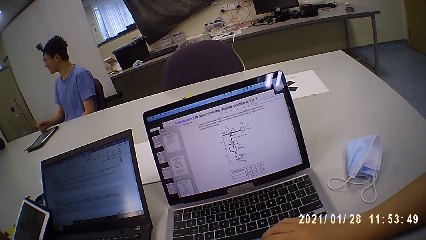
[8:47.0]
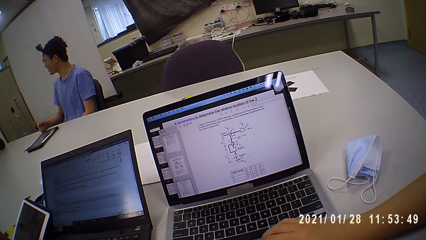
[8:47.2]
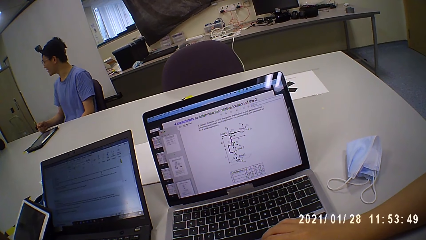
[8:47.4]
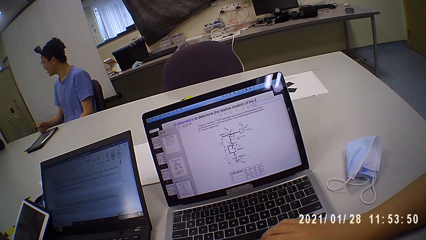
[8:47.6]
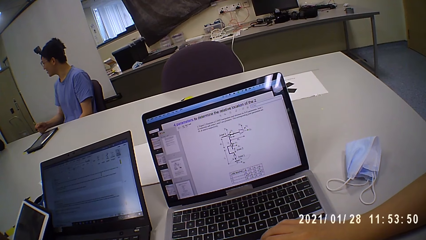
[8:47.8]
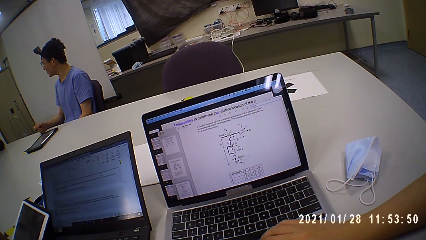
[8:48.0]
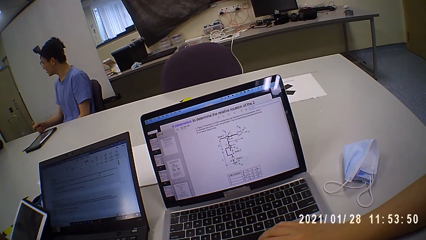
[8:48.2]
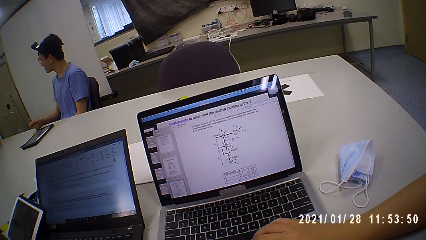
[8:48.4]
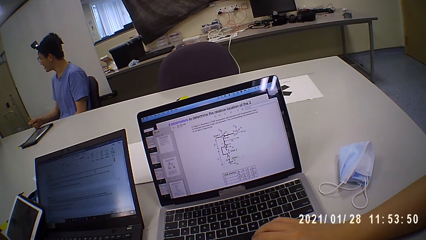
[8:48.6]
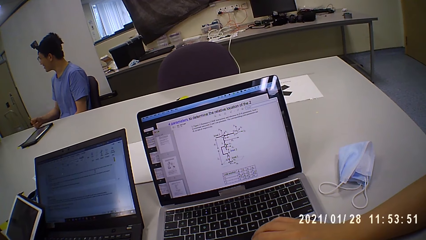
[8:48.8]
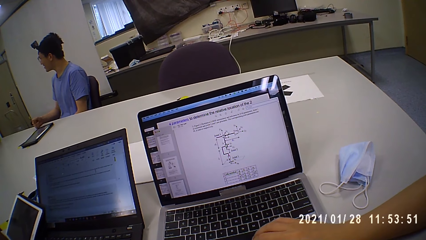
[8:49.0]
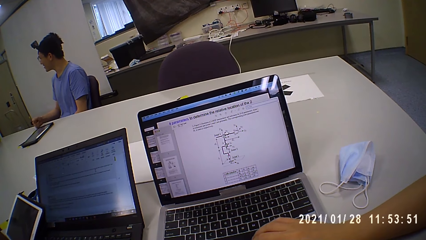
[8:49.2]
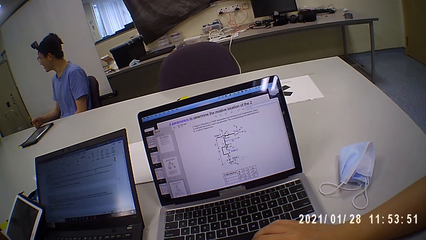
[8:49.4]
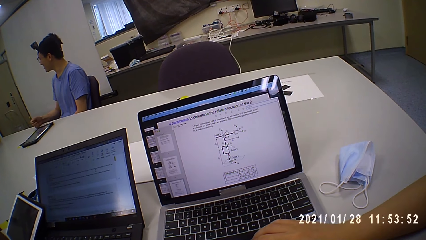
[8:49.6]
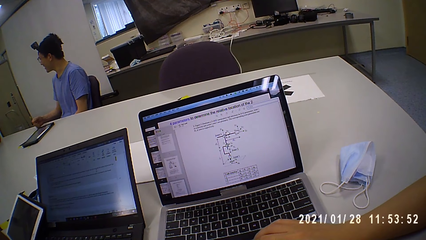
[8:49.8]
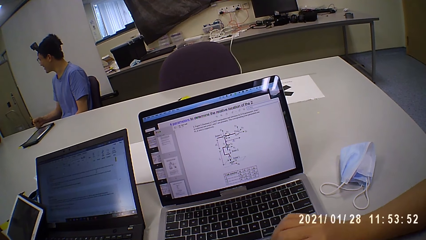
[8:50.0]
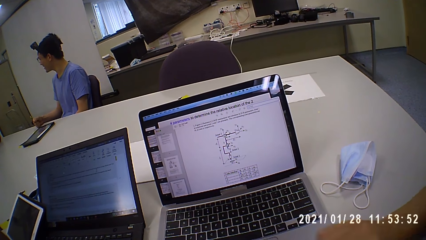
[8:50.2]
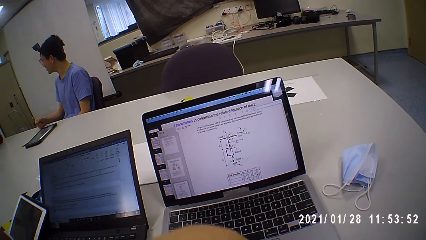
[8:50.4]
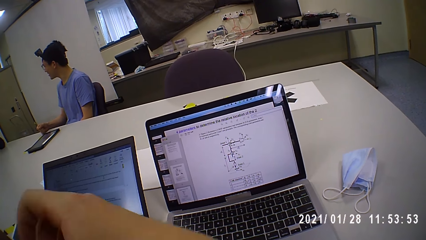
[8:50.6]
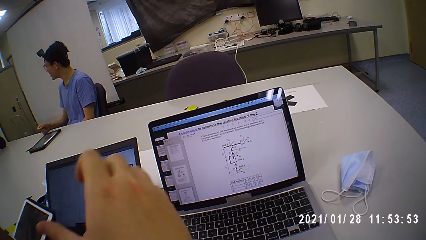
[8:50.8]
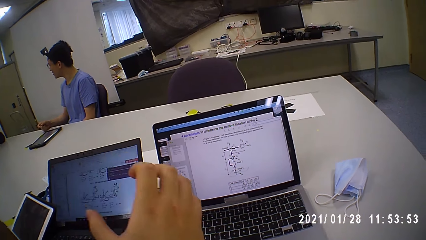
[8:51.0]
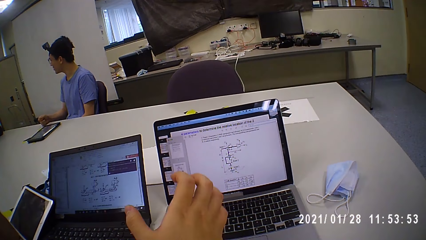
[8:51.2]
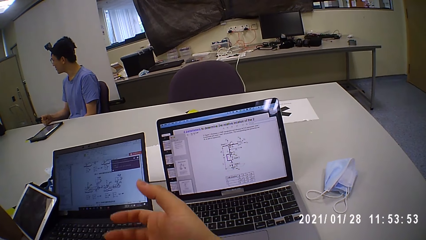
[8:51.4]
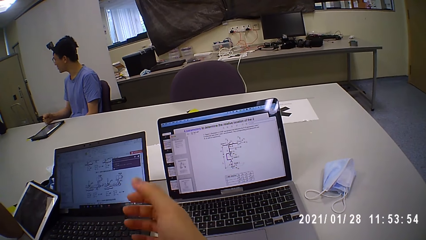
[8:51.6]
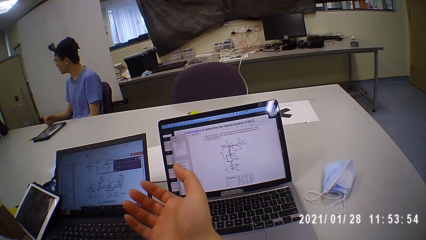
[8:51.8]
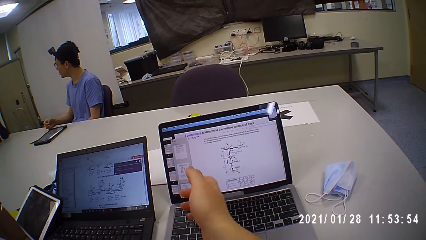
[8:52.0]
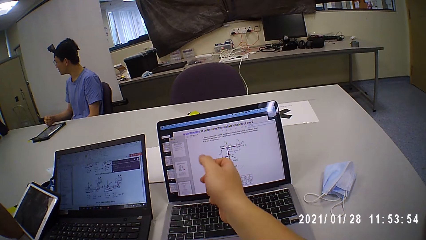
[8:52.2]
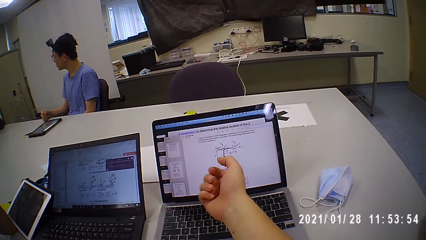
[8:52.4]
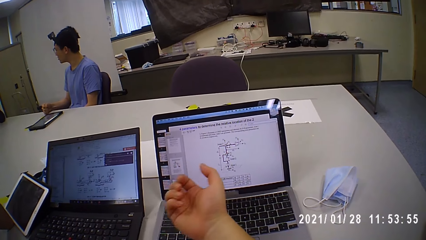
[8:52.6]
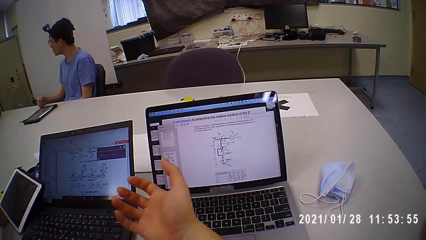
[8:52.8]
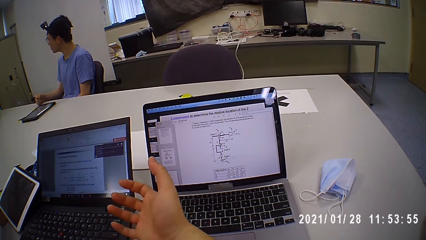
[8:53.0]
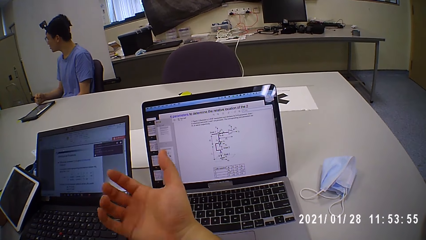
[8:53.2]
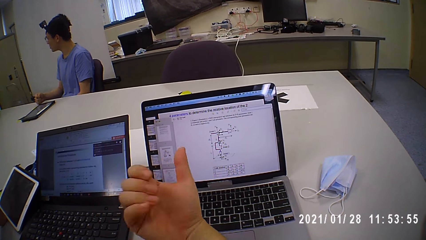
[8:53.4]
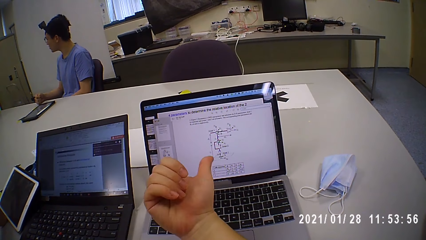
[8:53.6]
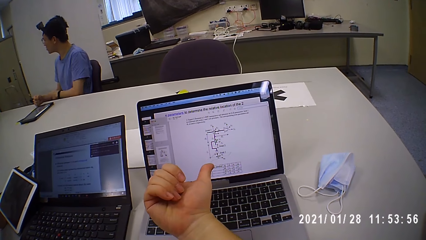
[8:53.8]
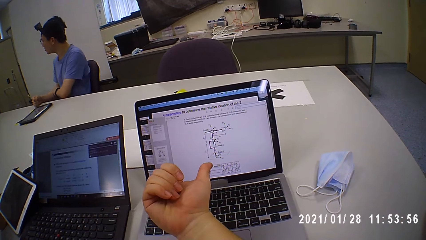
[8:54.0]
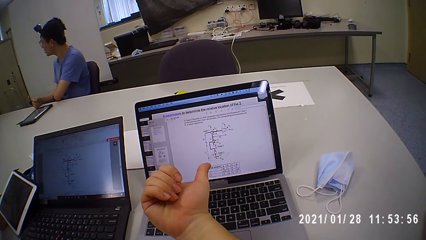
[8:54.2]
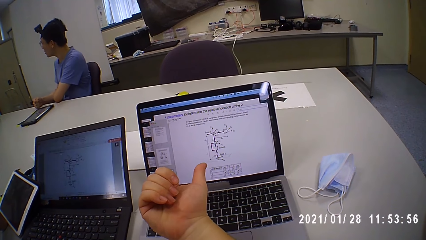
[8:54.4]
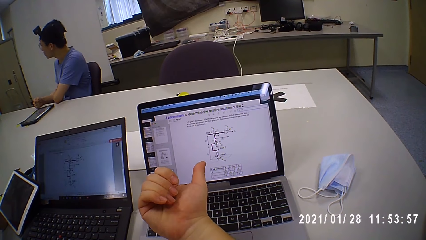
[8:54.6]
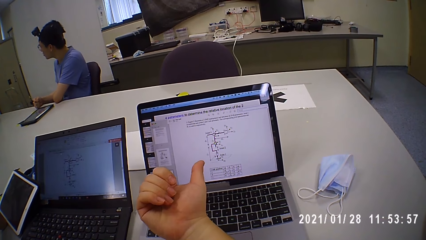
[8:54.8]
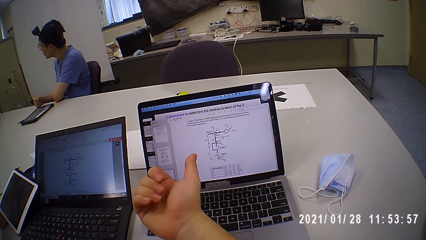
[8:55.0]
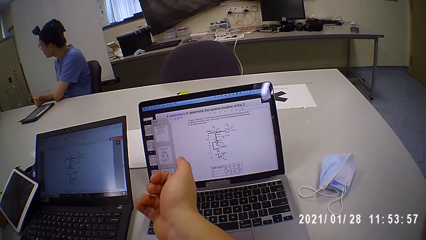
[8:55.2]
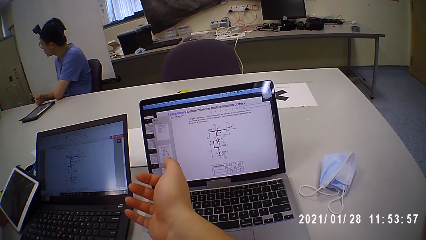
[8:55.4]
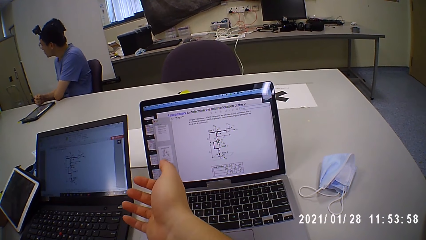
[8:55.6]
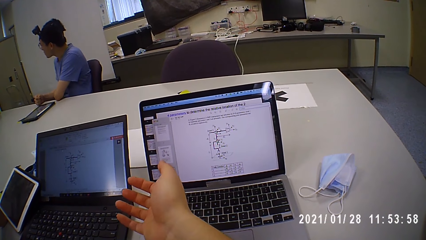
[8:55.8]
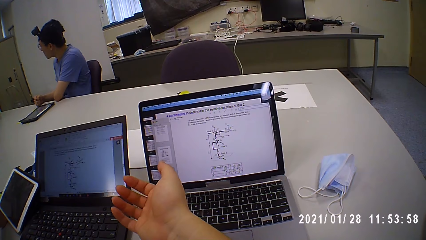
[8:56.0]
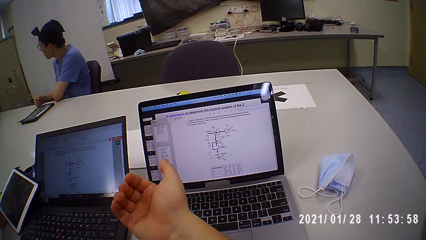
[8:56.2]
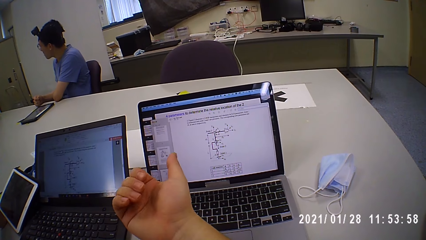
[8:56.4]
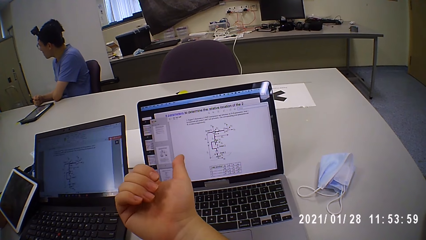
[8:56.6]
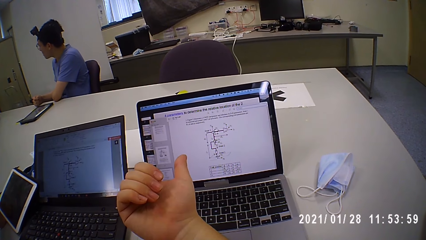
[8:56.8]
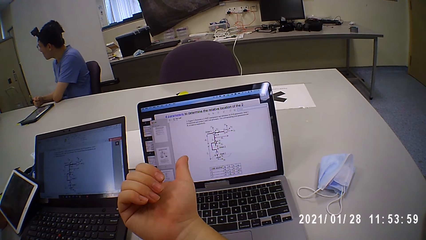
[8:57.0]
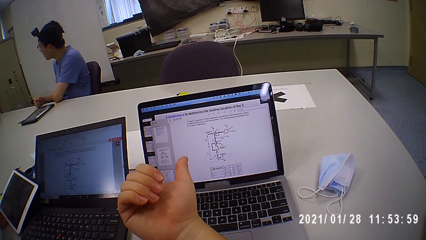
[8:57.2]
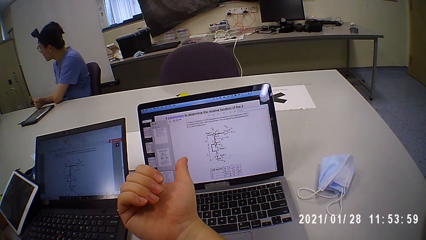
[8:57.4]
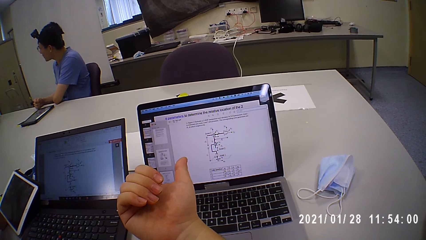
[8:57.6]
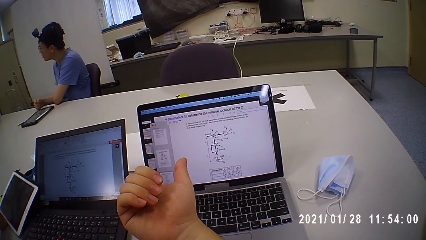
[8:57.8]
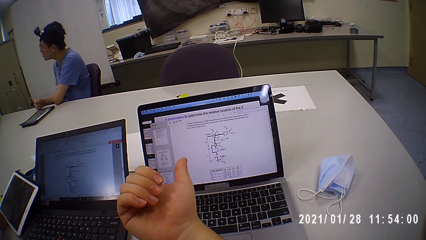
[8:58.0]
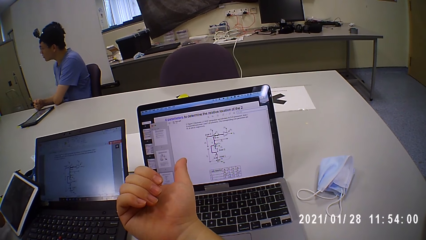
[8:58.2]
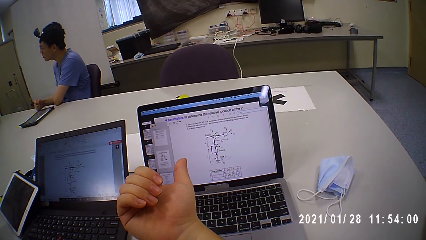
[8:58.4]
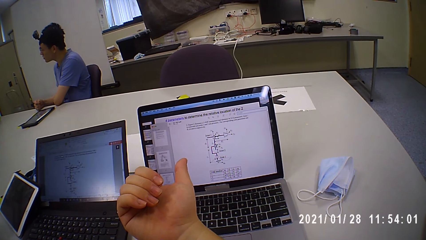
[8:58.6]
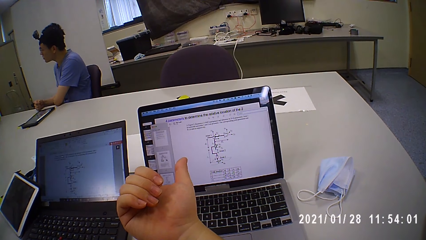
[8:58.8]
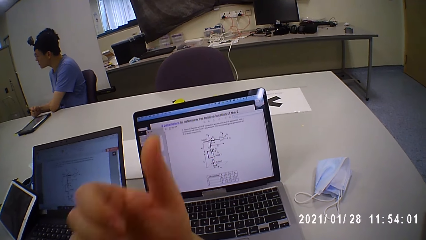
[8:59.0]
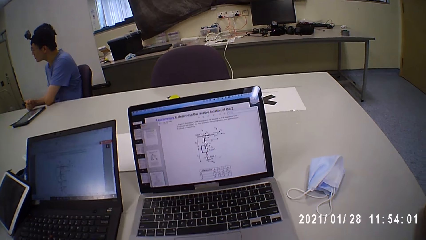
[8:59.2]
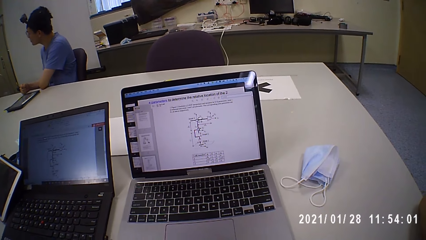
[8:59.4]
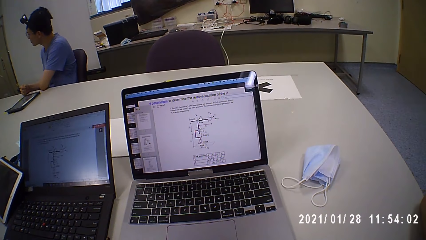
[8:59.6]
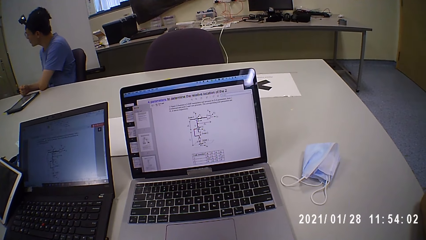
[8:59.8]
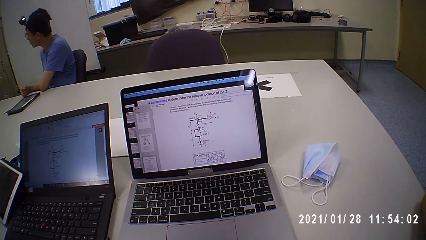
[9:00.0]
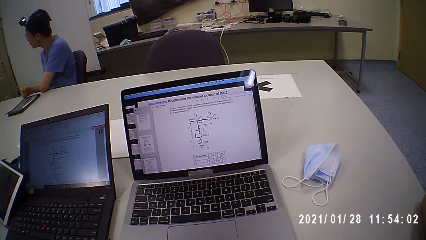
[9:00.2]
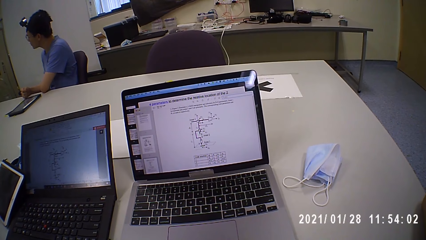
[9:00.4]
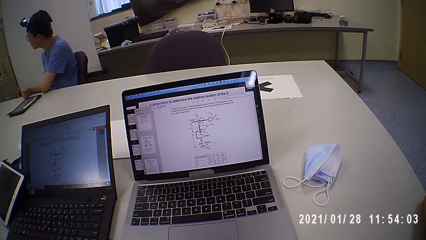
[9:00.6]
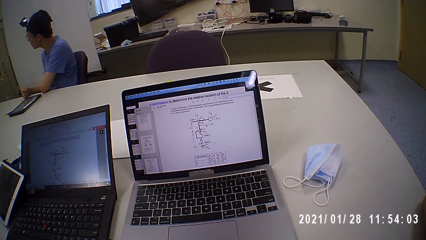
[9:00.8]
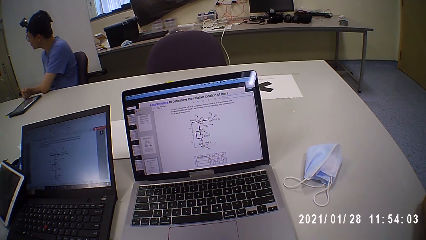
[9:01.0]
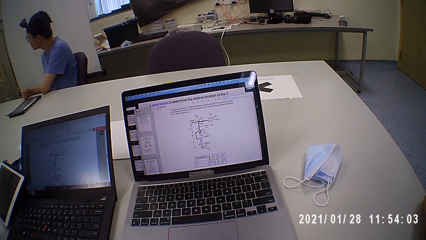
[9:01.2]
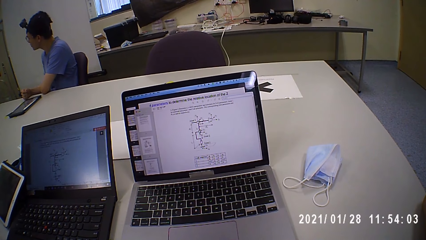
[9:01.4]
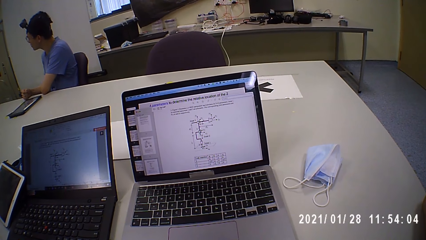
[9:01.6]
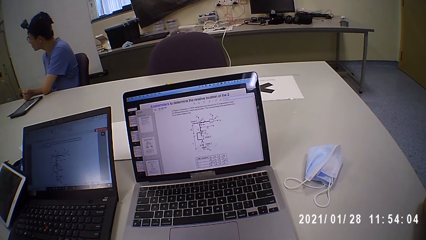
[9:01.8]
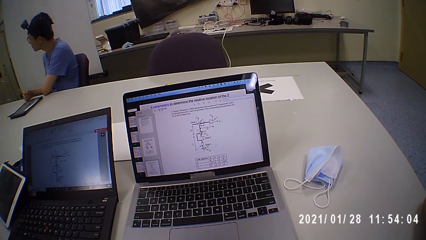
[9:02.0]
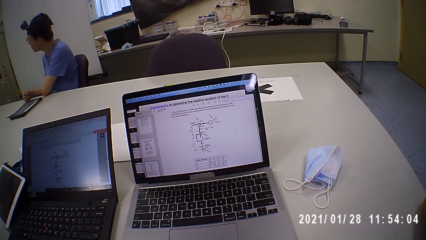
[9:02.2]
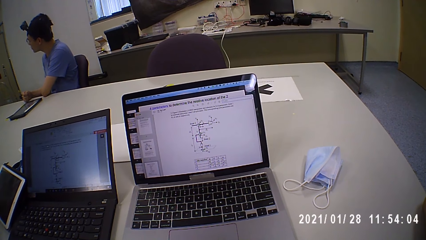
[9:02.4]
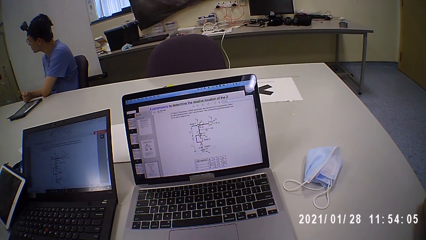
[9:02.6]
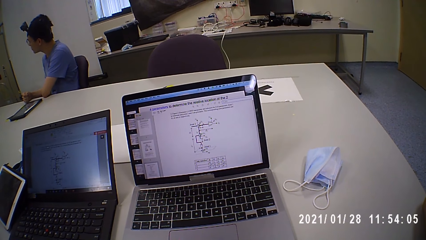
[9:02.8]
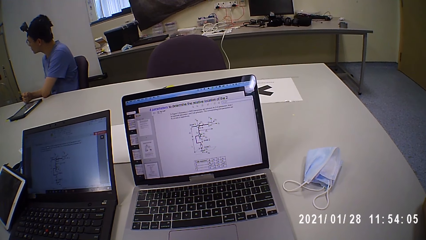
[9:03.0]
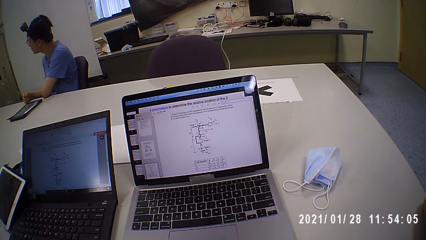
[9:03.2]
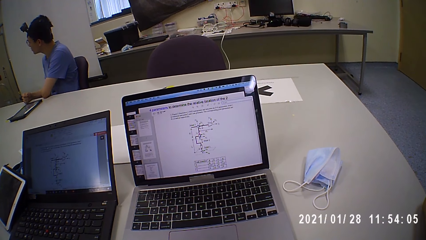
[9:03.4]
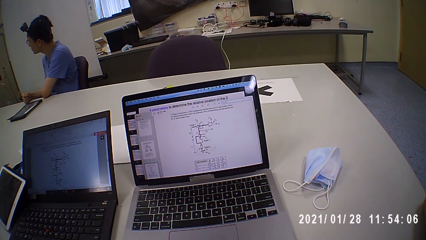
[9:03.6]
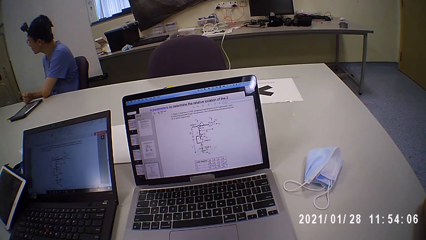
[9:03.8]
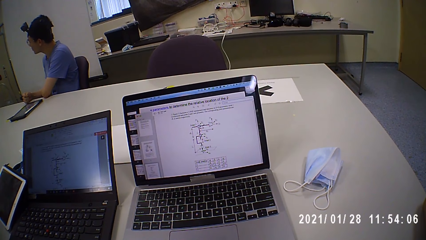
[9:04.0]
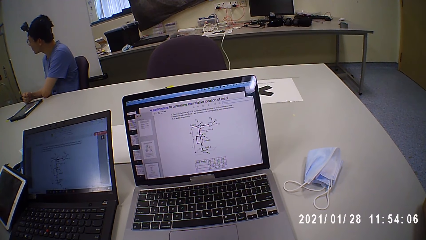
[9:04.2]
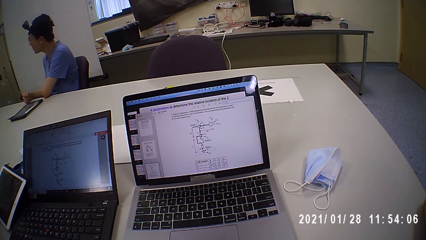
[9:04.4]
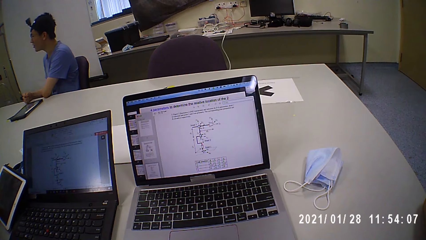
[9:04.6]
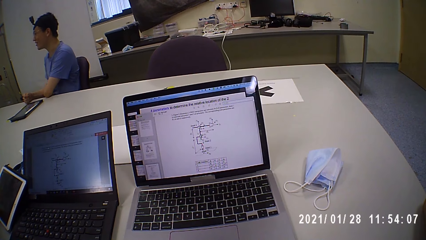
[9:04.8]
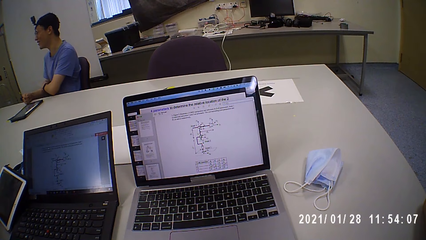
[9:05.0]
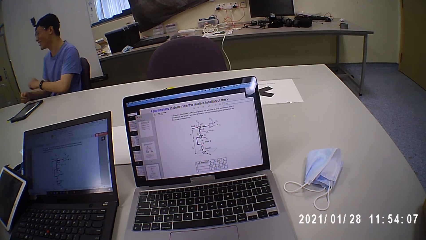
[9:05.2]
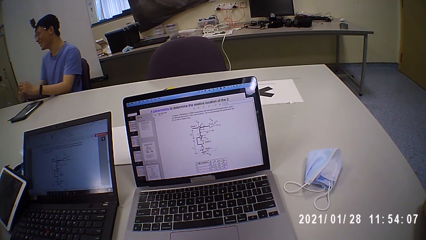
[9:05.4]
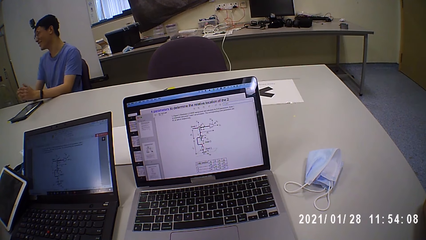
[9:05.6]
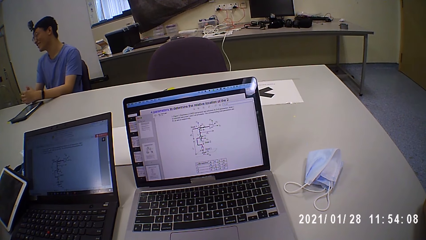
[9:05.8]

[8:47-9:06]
A person talks to another person. The camera wearer points at the laptop. They talk to a man and point at the laptop. They talk to the man. The man talks to the camera wearer. The camera wearer looks at the laptop.
